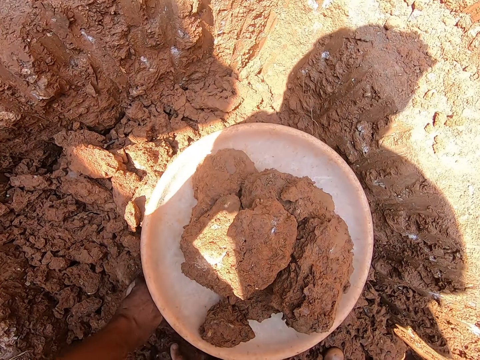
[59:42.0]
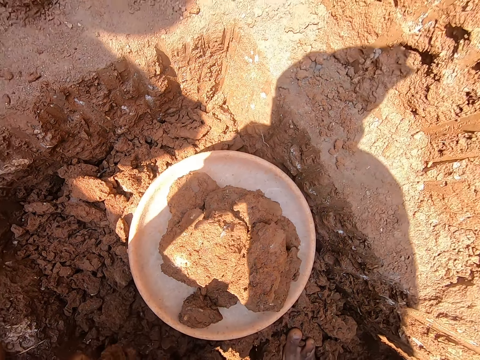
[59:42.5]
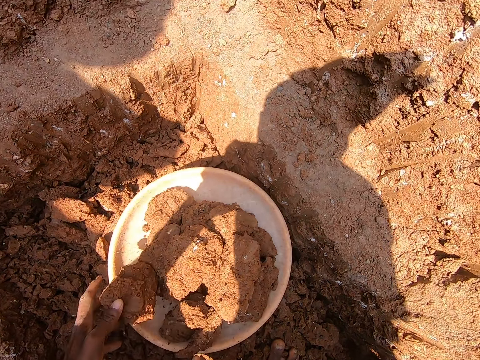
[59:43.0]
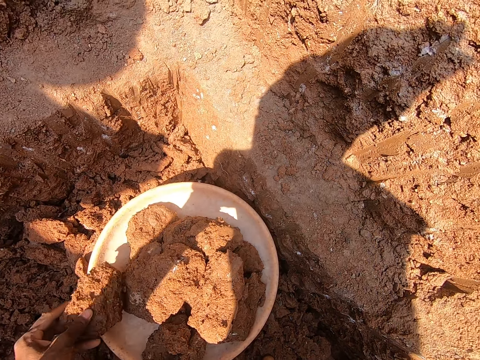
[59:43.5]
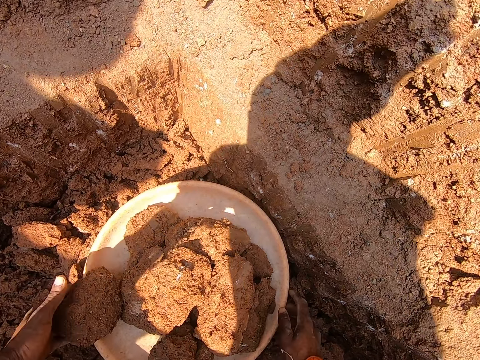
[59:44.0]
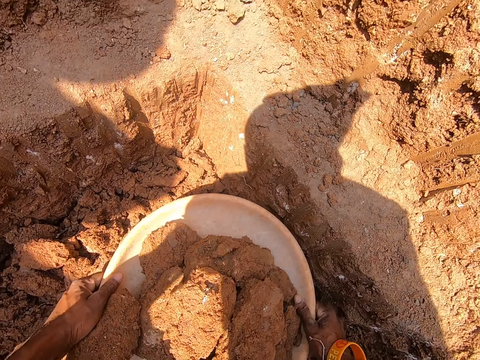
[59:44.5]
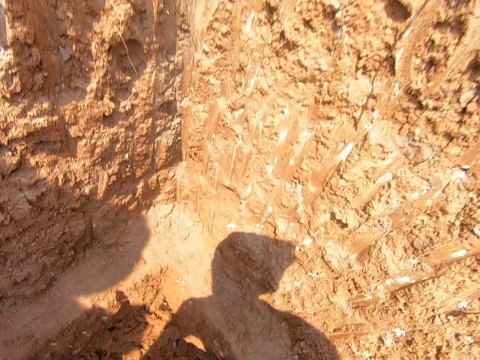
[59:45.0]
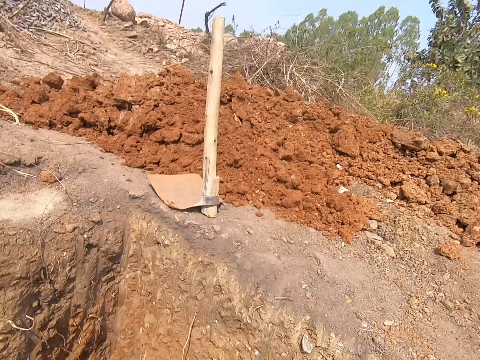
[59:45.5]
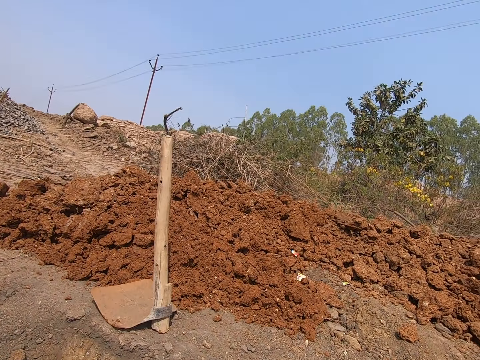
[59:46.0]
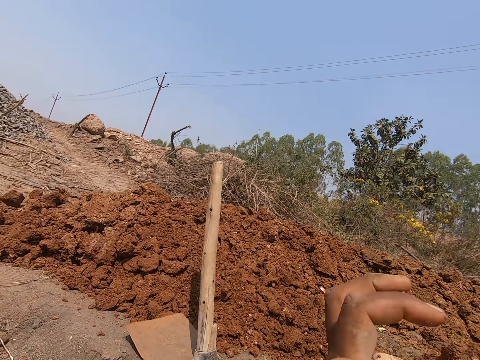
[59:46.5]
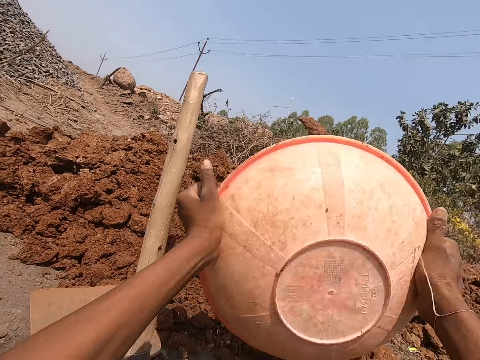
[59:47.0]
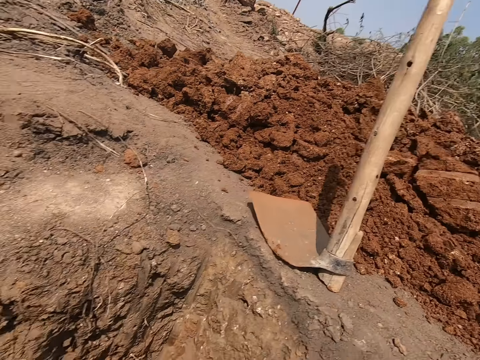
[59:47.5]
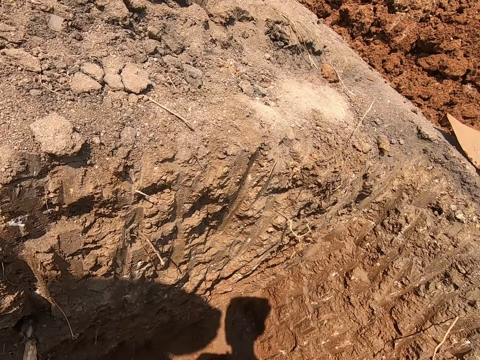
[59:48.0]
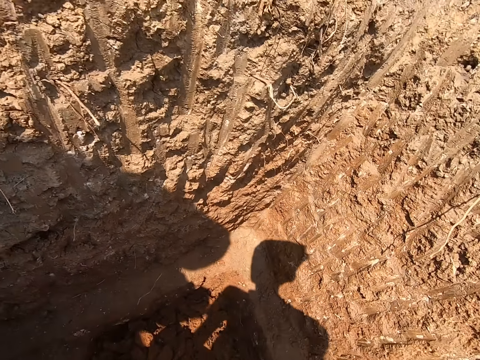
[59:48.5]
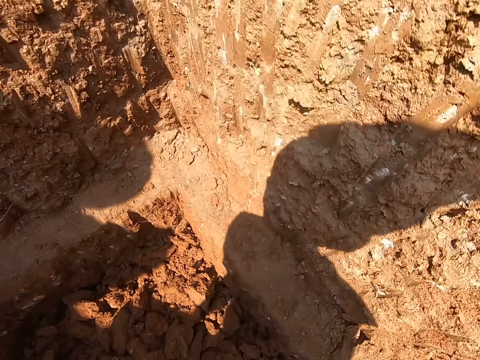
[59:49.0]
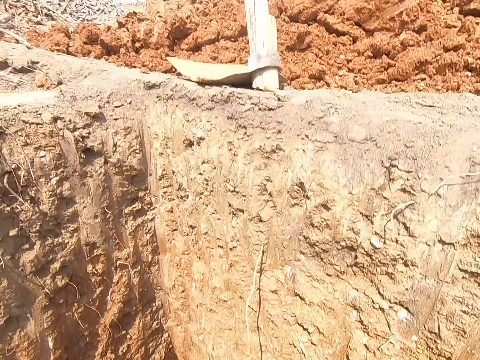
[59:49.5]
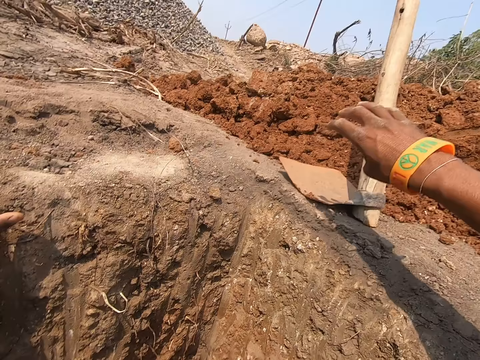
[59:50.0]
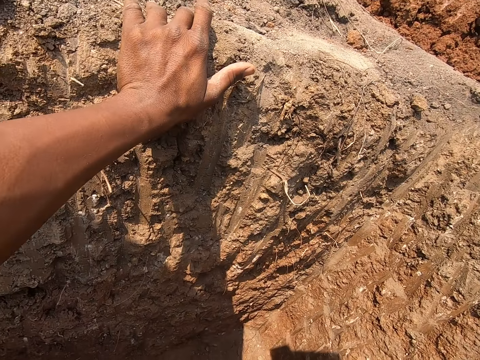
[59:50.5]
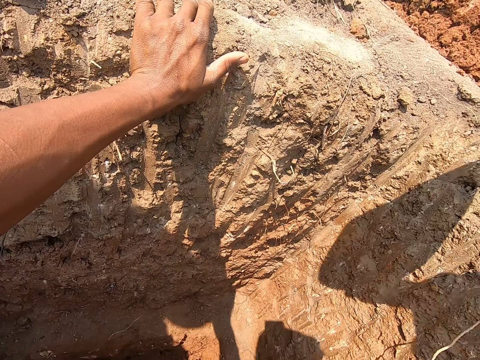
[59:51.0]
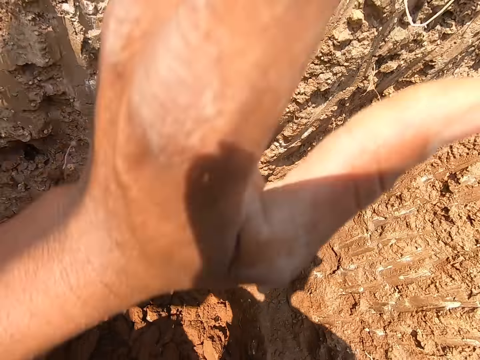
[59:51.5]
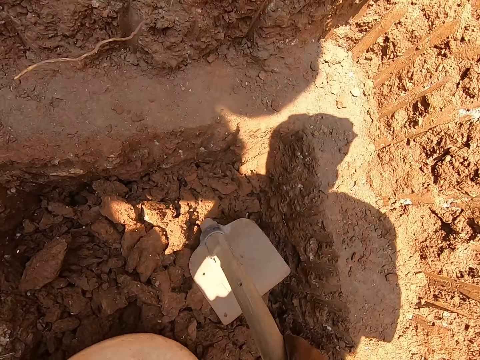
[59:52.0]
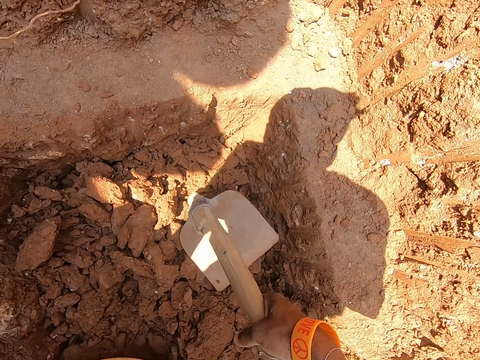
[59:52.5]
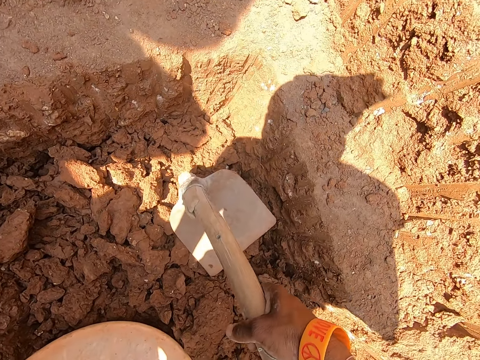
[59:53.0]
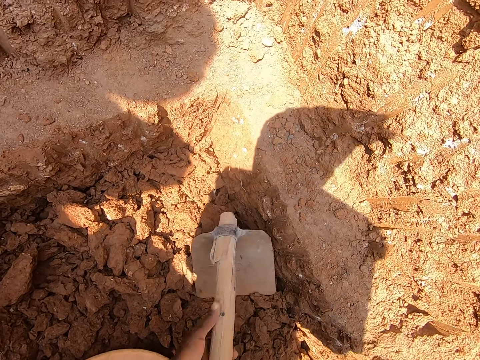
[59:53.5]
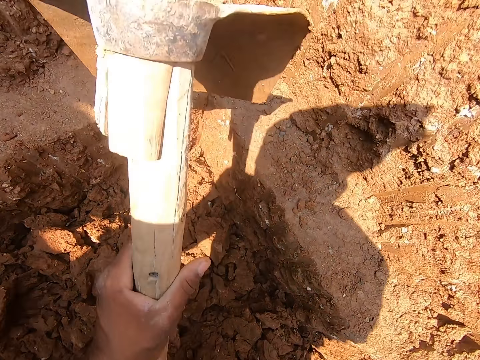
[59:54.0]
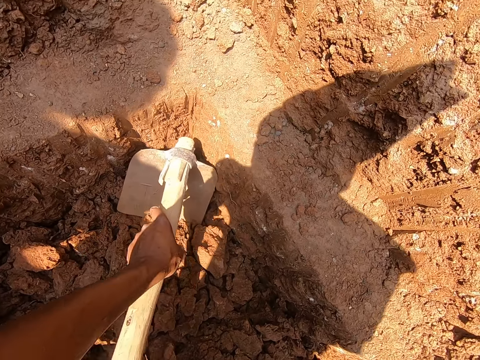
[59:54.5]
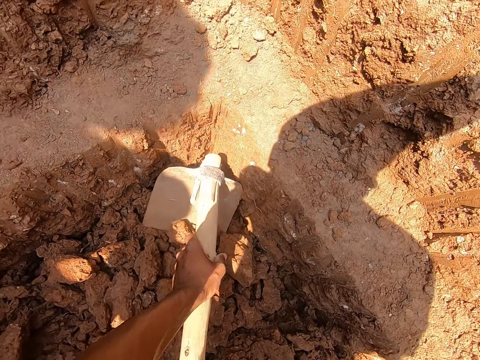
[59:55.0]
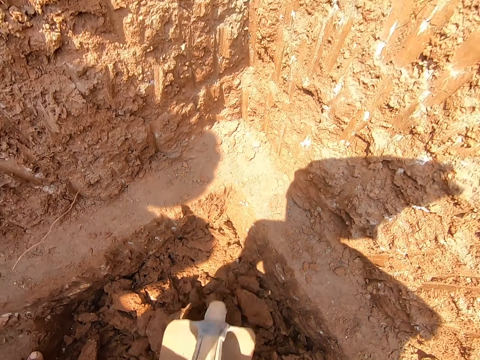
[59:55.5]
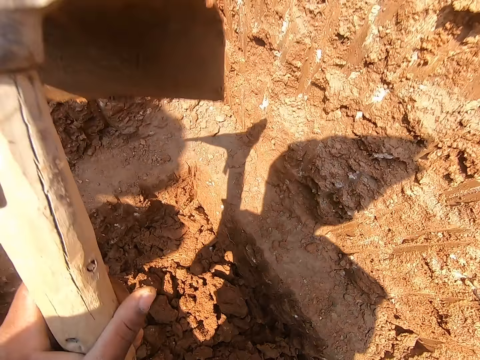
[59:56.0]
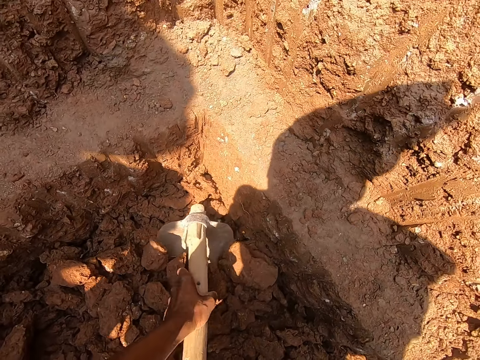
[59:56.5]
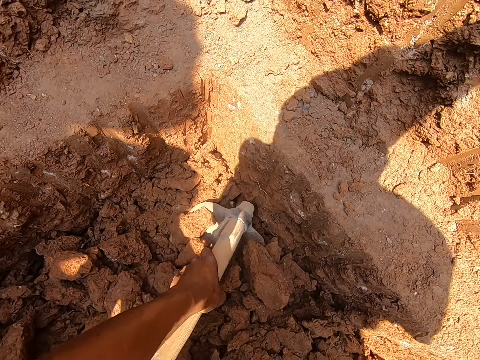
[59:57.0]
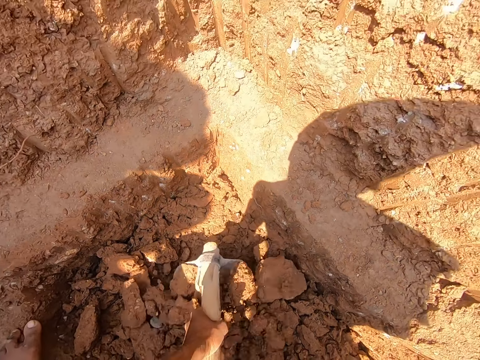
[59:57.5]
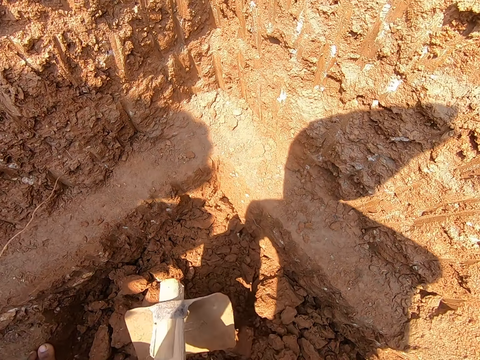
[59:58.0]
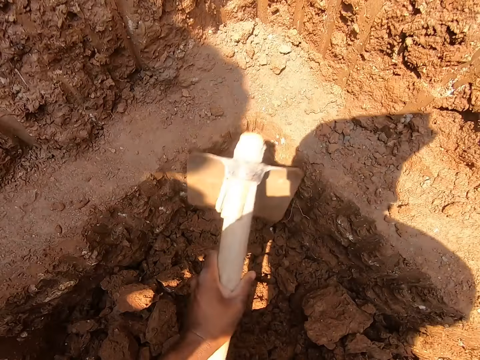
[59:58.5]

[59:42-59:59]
The camera wearer picks chunks of clay from the ground in the hole with both hands. He drops the chunk of clay in both hands into the bowl on the ground in the hole. He adjusts the chunk of clay in the bowl with his left hand. He picks the bowl from the ground in the hole with both hands. He throws chunks of clay from the bowl in his hands on the ground. He picks a digging hoe from the ground near the hole with his right hand. He touches the ground with the hoe in his right hand. He gathers chunks of clay on the ground into the bowl with the hoe in his hands. He digs the ground with the hoe tool.

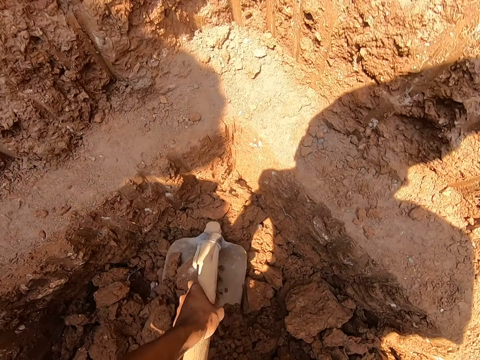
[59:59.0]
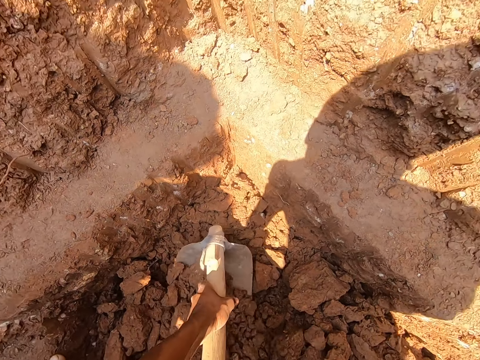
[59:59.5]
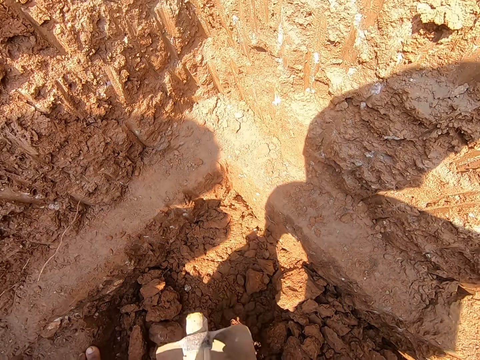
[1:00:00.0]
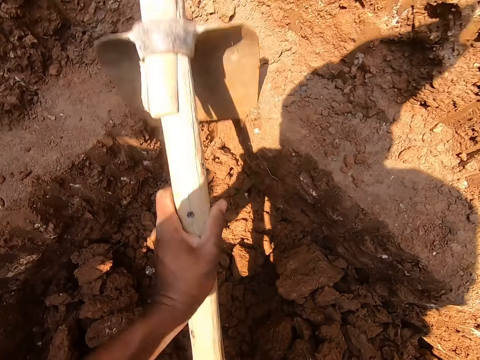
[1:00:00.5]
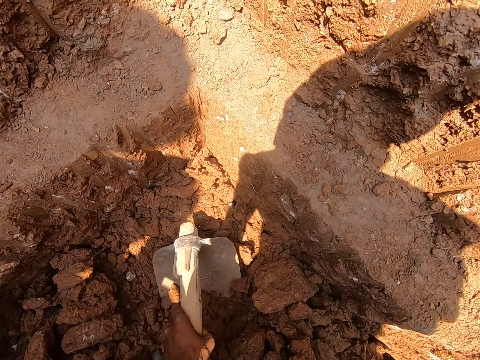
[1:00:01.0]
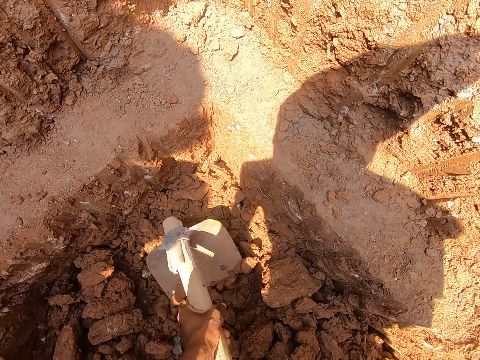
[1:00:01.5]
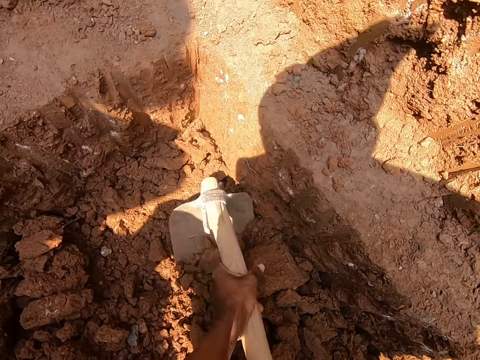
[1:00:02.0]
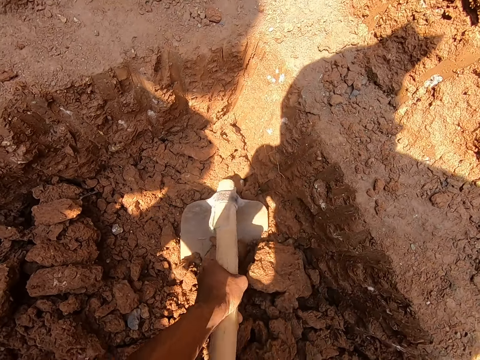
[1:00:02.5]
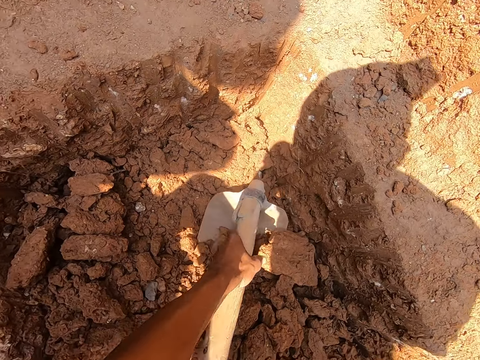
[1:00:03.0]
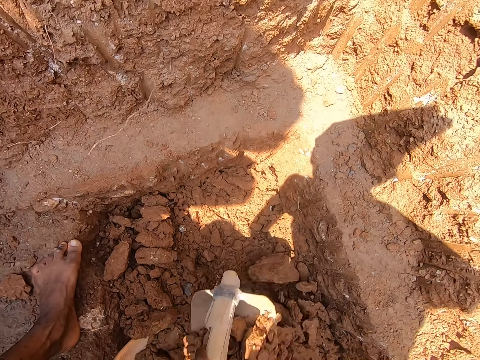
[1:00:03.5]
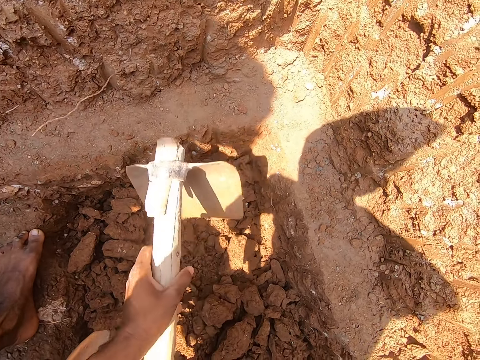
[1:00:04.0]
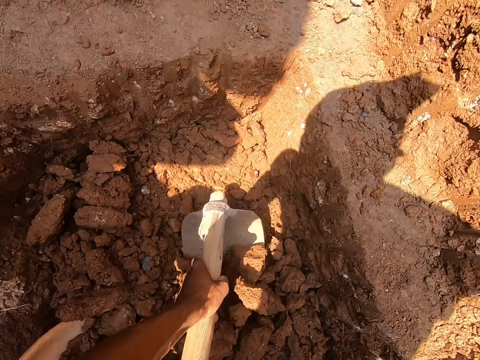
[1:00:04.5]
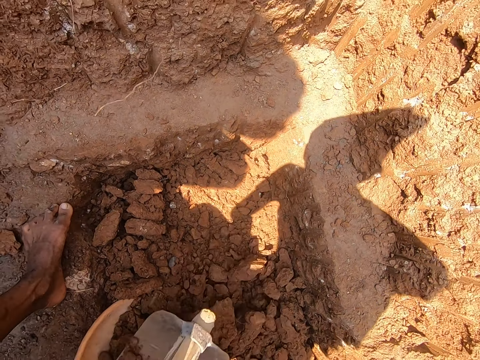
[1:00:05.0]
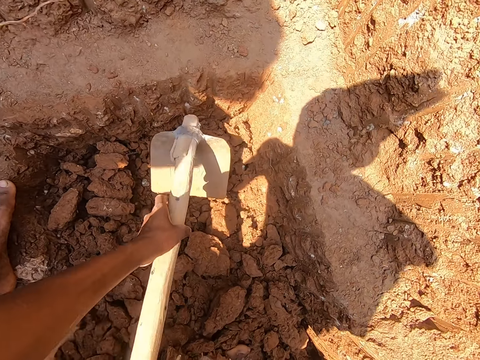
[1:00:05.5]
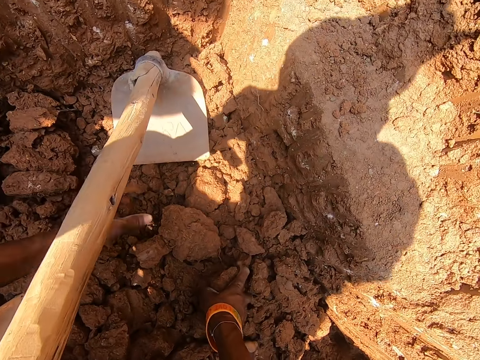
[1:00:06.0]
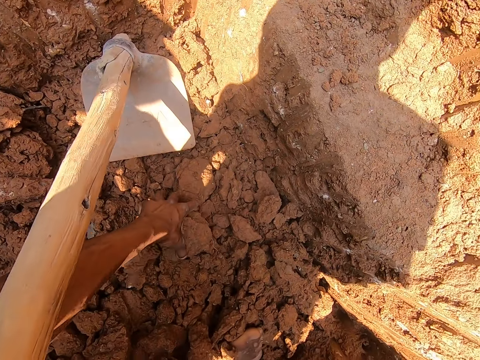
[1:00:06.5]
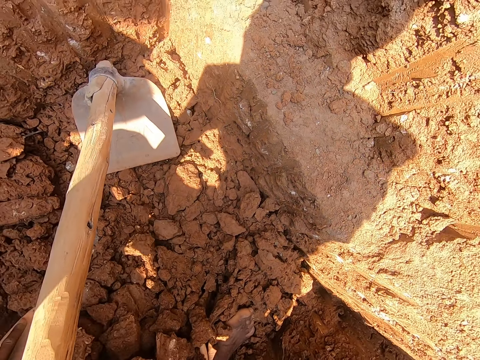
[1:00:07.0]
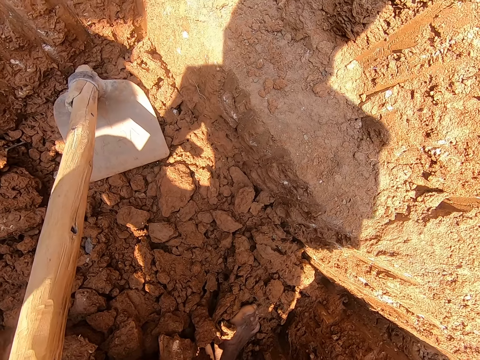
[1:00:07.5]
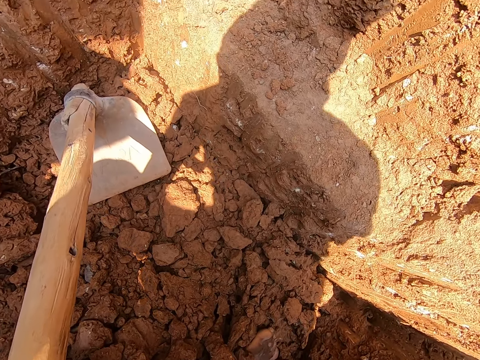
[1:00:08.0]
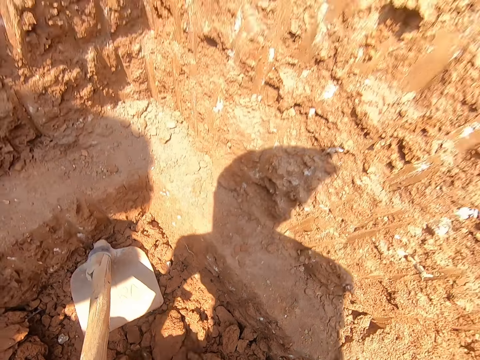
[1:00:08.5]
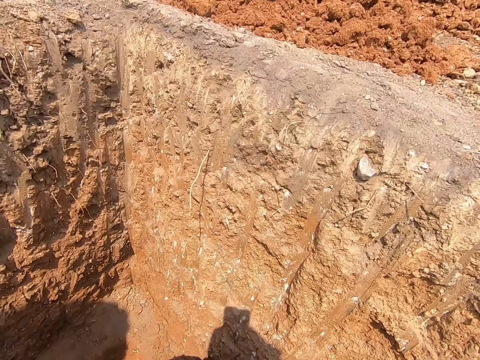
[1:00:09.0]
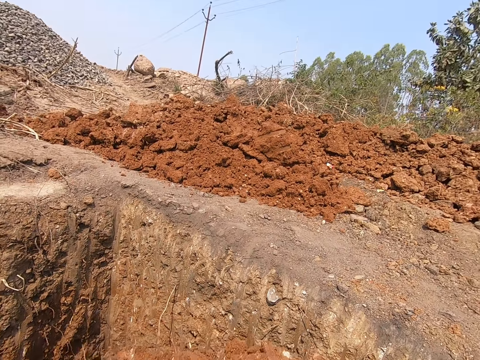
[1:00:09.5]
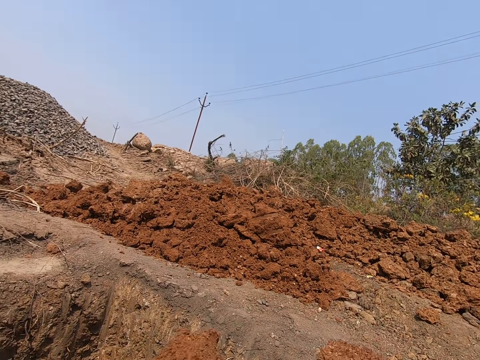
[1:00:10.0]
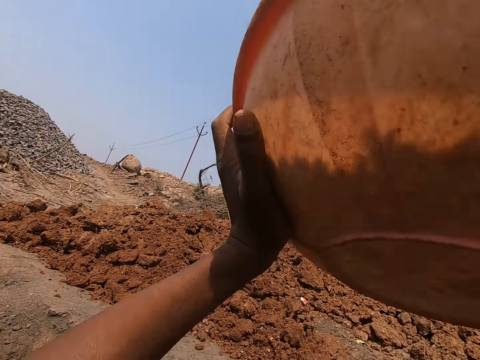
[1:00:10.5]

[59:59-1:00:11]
The camera wearer drops the hoe on the ground with his hands. He picks a chunk of clay from the ground in the hole with his right hand. He picks a chunk of clay from the ground in the hole with his left hand. He throws chunks of clay from the bowl in both hands on the ground.
